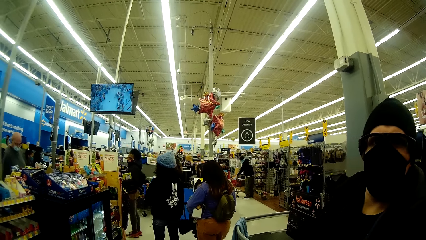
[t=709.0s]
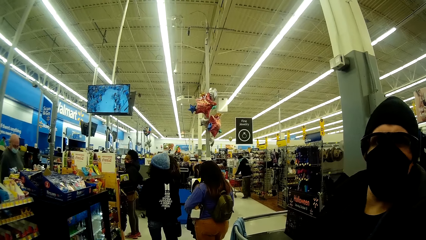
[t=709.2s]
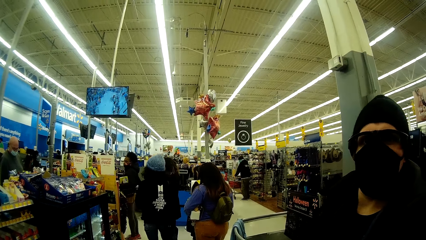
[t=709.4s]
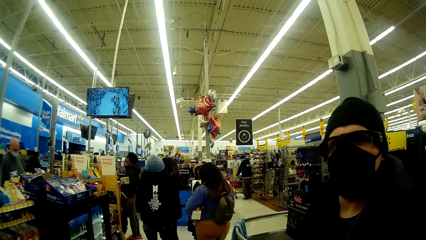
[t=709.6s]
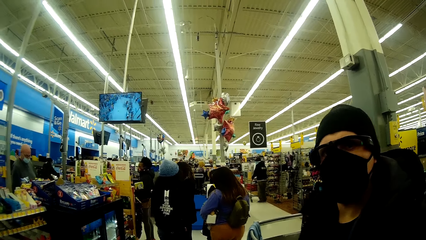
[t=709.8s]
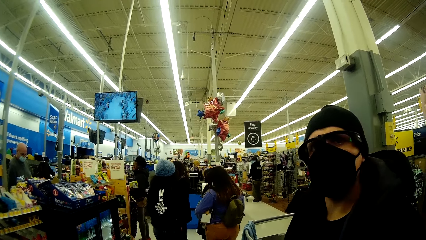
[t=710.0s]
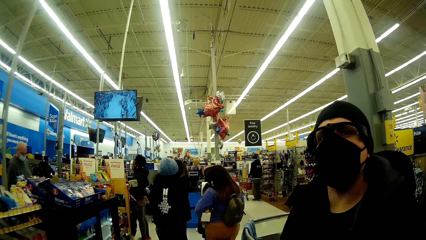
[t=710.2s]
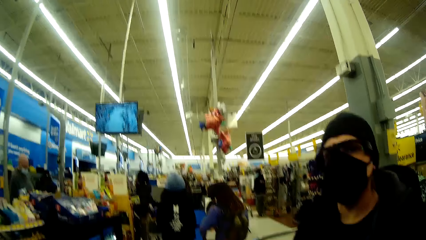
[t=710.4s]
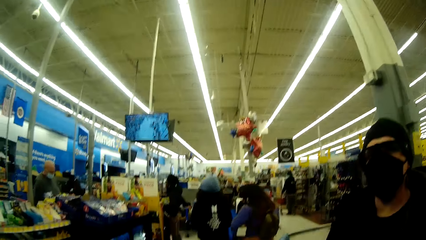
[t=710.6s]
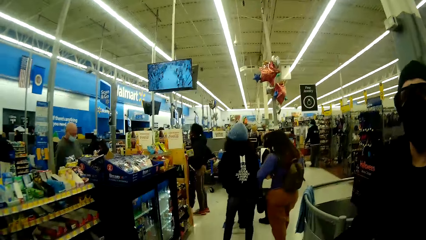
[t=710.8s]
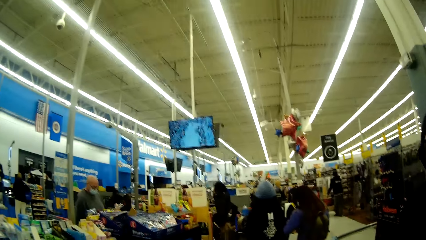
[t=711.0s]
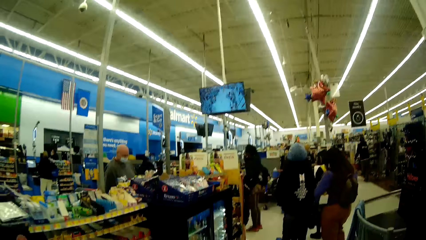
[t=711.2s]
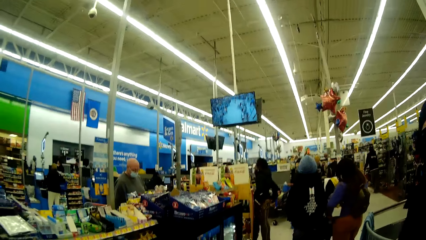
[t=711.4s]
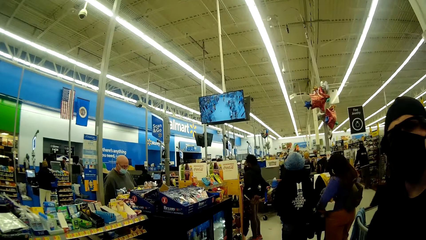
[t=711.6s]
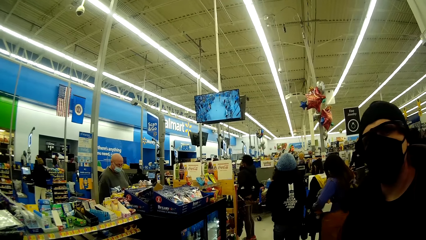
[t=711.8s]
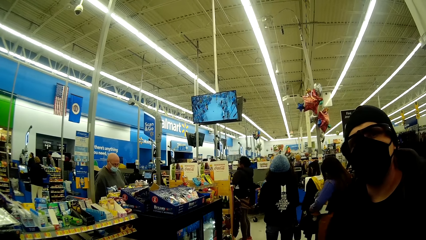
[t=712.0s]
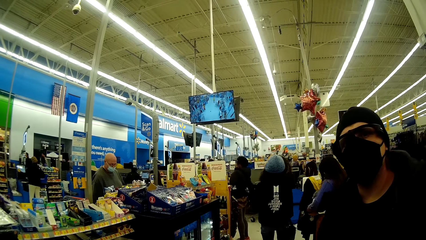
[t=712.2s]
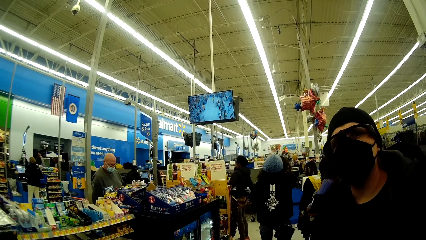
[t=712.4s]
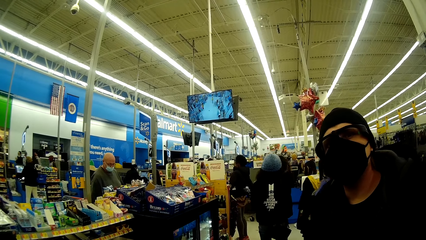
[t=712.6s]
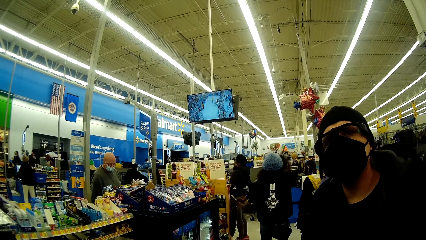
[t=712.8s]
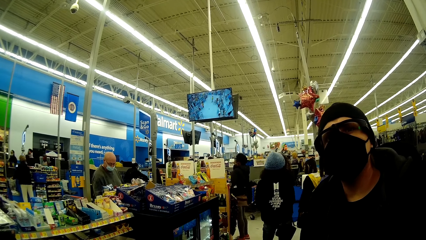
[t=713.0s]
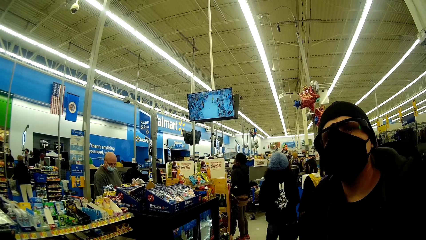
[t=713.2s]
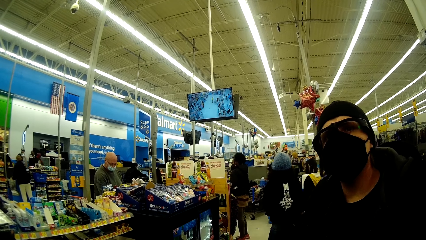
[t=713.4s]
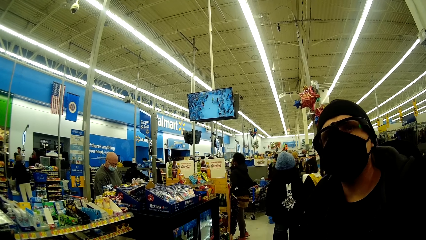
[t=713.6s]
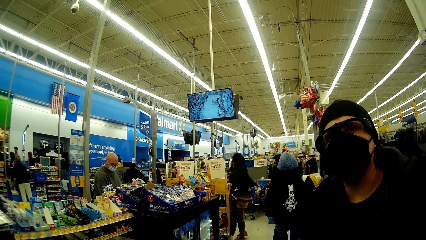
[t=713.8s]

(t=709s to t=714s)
A woman interacts with the camera wearer.

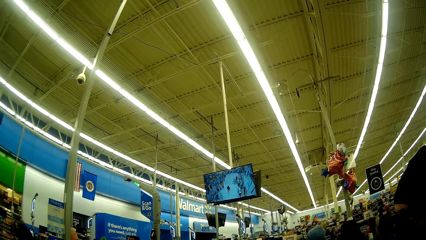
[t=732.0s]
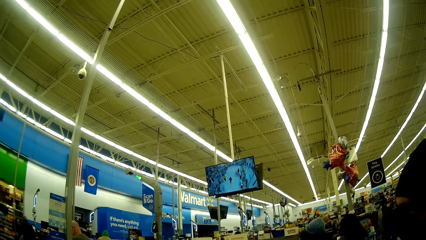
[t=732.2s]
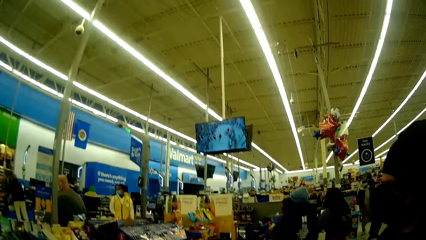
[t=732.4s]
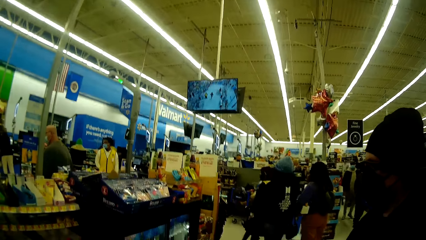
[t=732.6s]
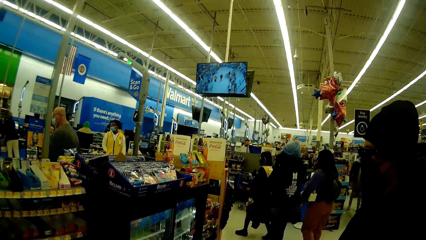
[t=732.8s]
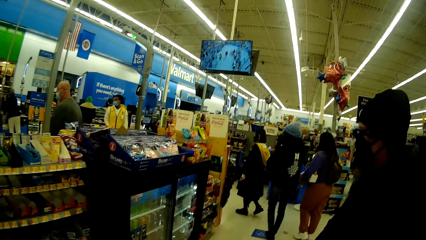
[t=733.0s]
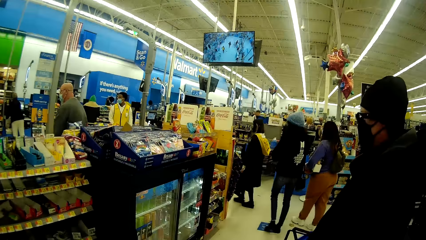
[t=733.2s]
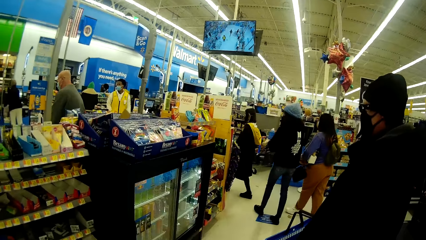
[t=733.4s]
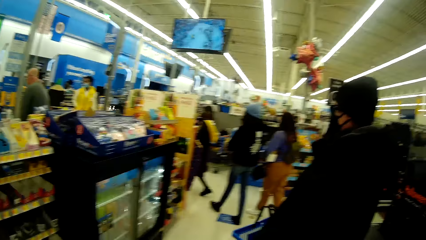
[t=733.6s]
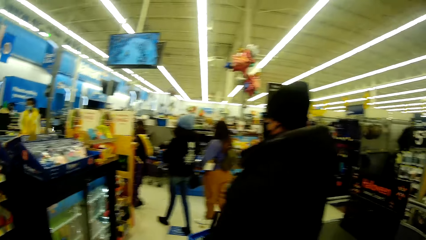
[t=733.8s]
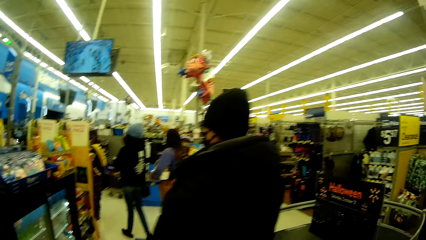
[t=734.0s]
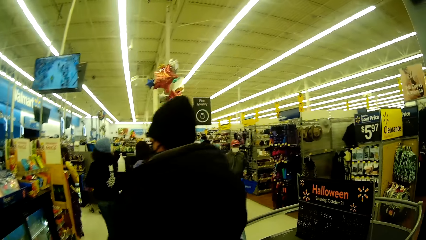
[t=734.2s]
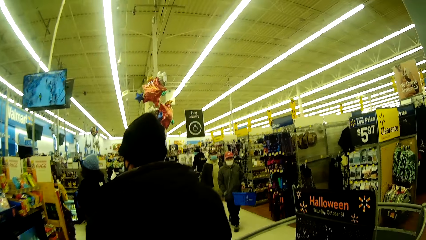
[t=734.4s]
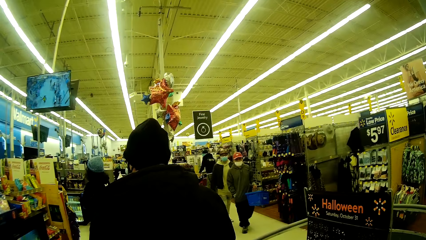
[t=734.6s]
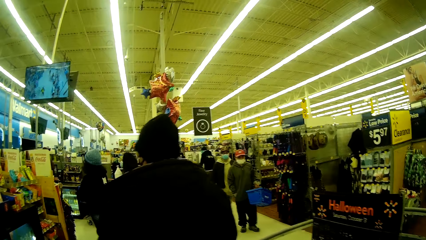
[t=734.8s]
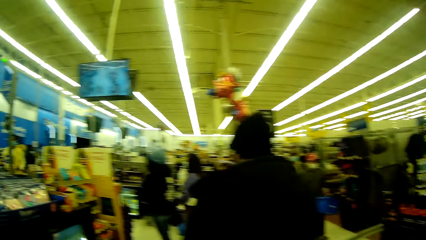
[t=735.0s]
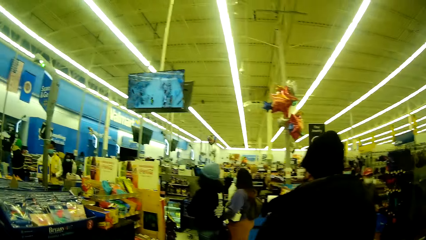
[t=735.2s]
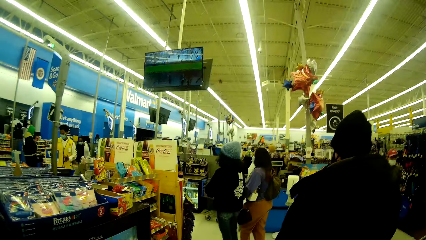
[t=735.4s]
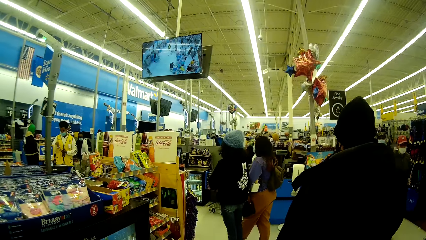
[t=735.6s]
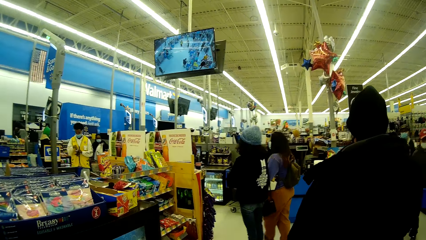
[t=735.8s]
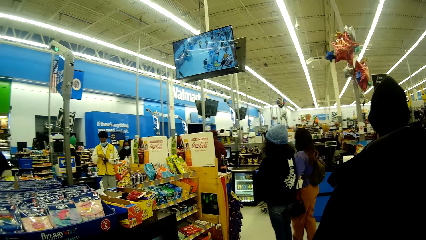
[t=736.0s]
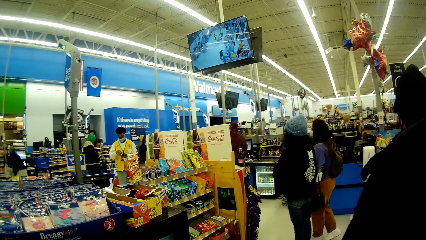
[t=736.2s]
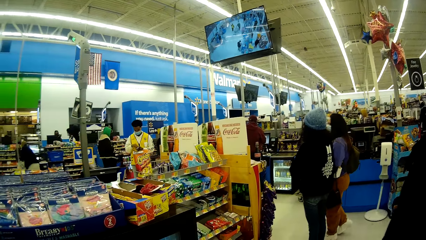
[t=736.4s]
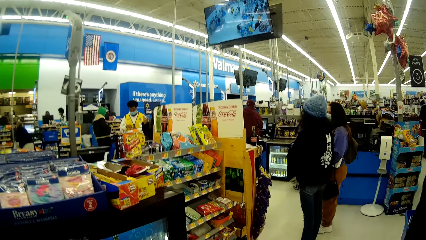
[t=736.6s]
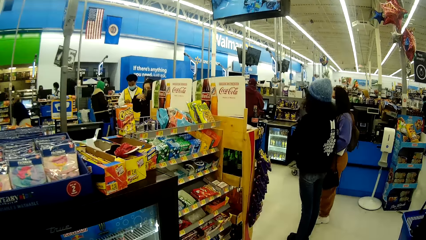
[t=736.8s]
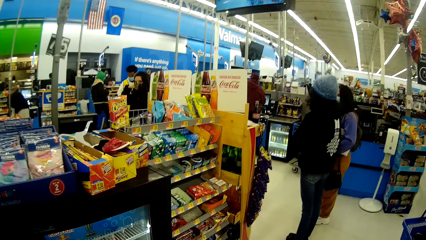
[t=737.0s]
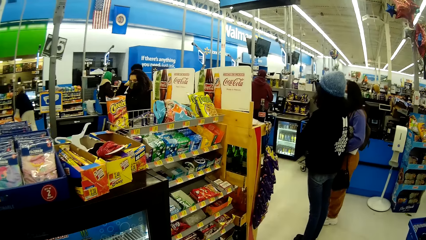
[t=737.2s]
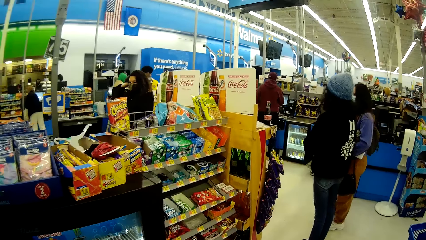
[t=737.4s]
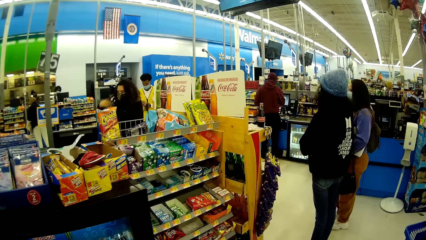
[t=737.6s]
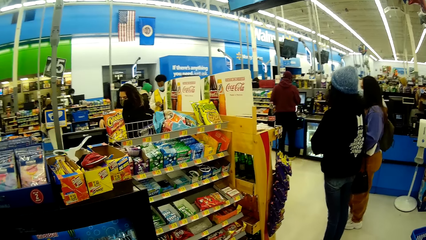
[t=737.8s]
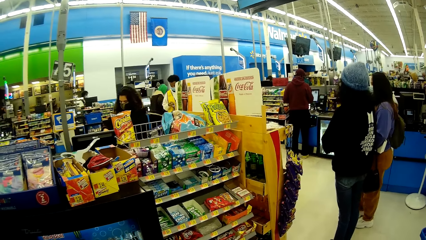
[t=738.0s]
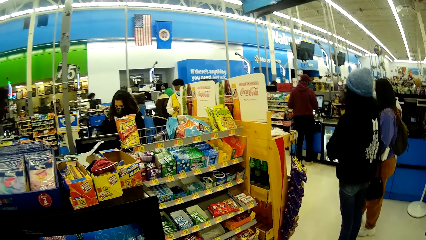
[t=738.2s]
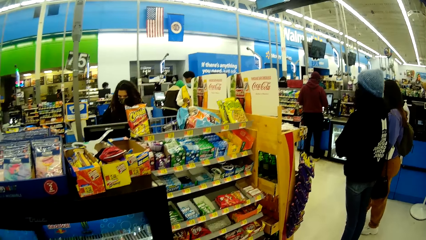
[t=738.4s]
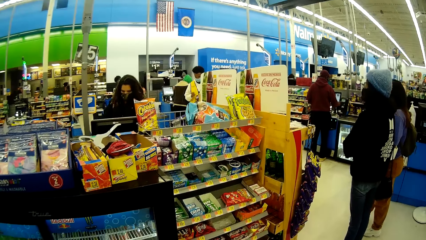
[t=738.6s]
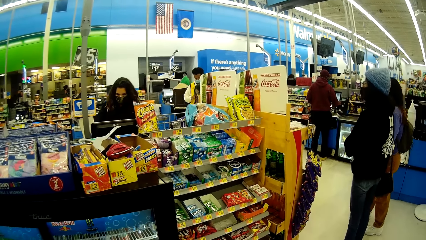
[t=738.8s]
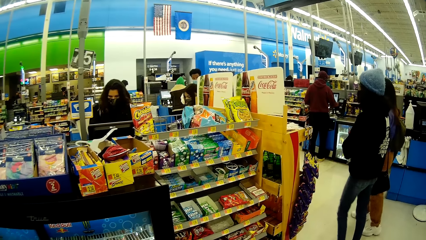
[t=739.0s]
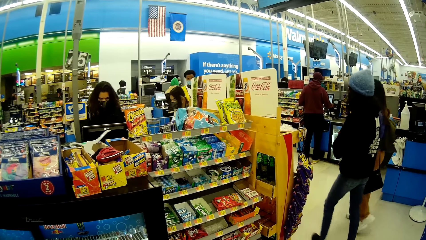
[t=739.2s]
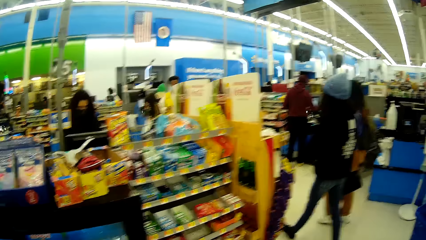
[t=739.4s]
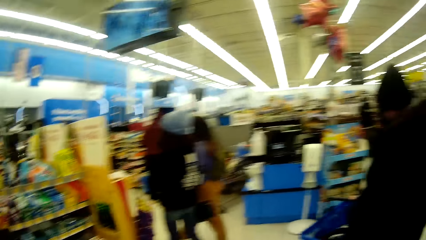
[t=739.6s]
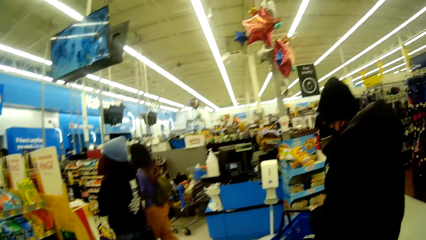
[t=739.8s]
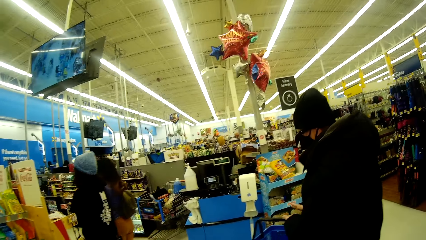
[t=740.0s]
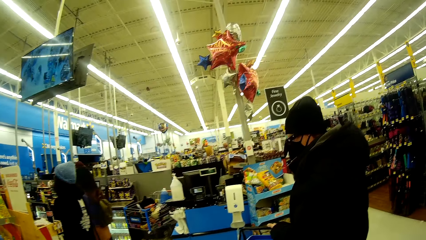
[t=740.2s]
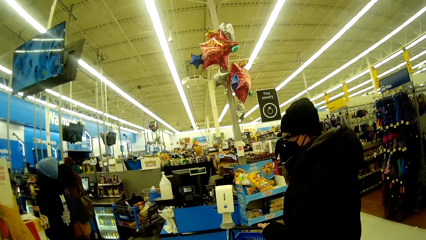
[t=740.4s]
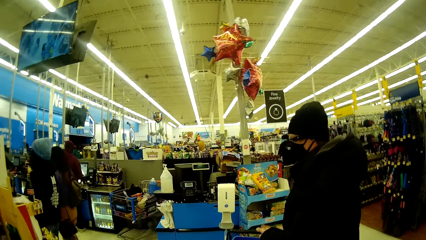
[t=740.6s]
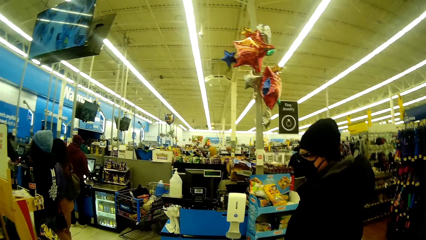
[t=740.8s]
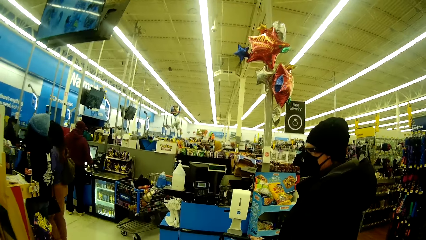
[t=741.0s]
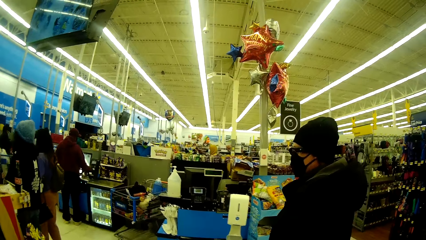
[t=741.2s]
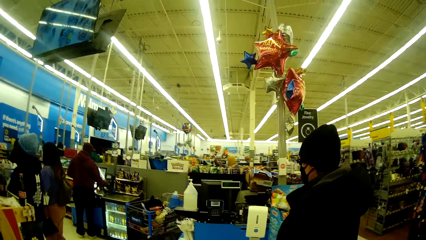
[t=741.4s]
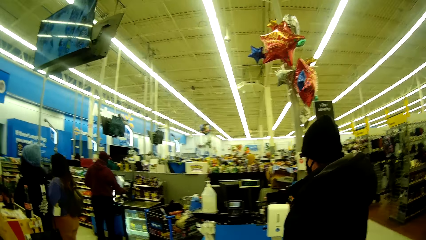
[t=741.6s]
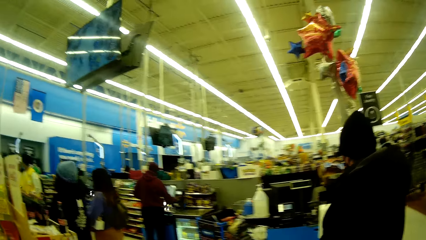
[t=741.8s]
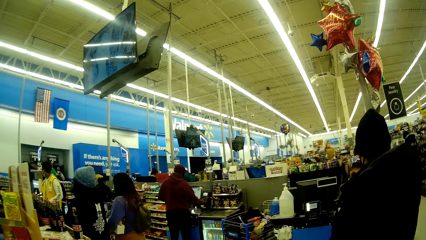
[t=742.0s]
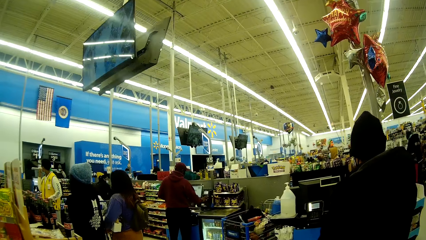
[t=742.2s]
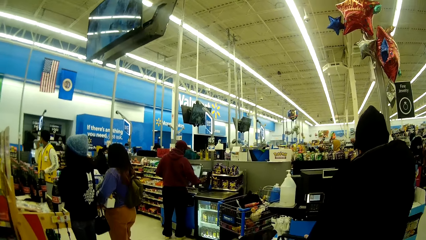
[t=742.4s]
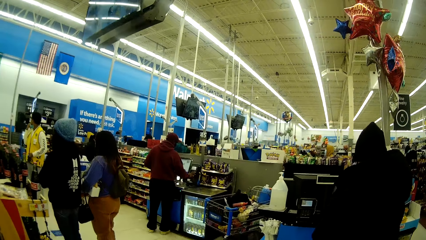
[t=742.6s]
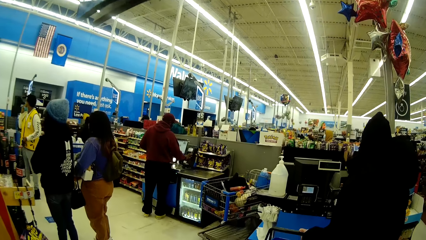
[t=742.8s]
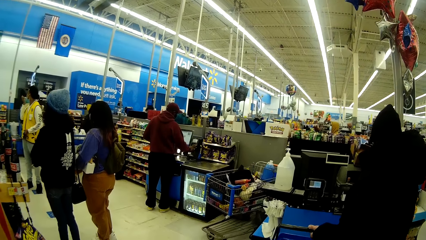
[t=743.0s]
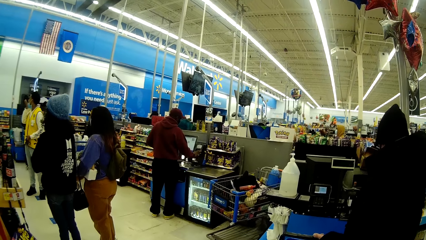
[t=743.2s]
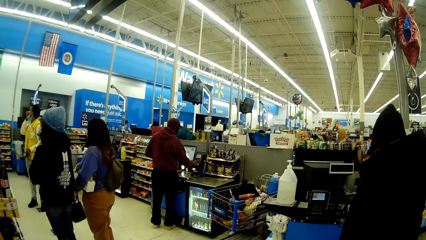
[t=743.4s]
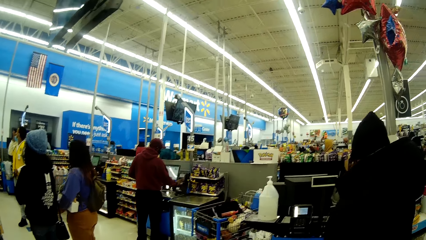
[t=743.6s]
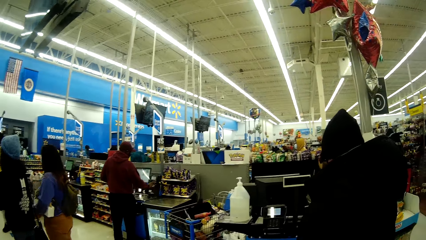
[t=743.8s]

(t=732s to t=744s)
A woman walks further. The camera wearer walks around the supermarket.
